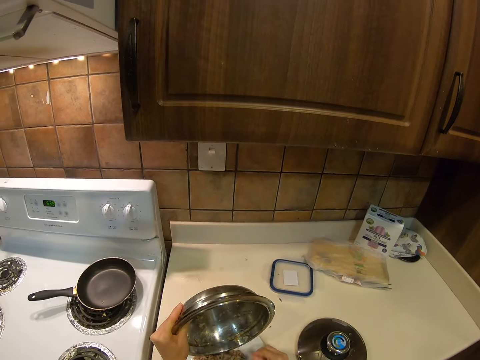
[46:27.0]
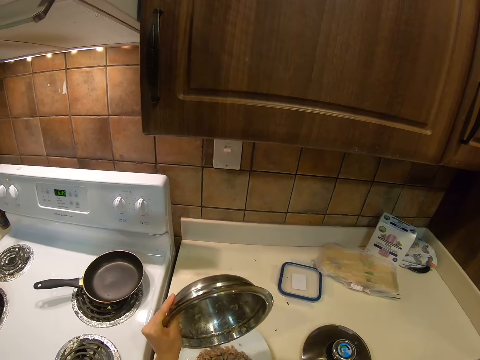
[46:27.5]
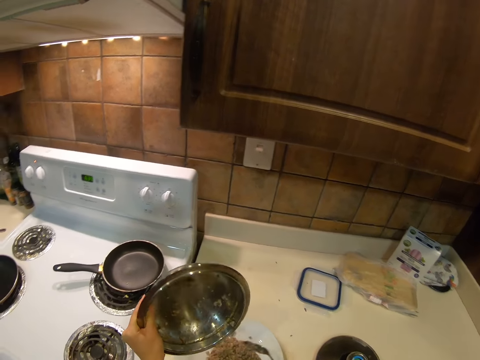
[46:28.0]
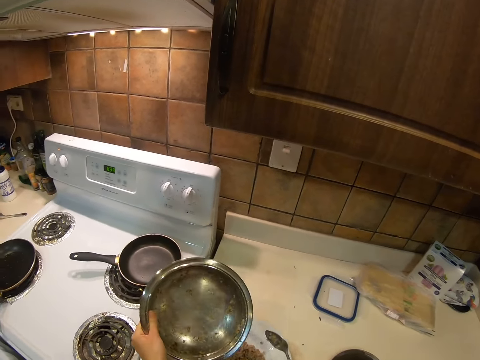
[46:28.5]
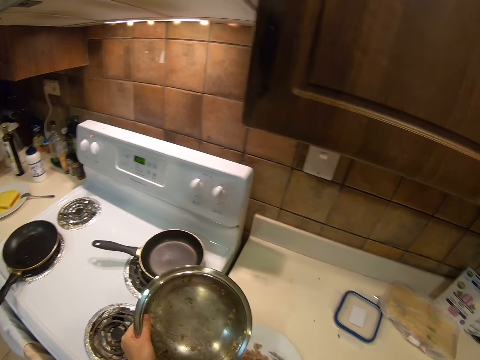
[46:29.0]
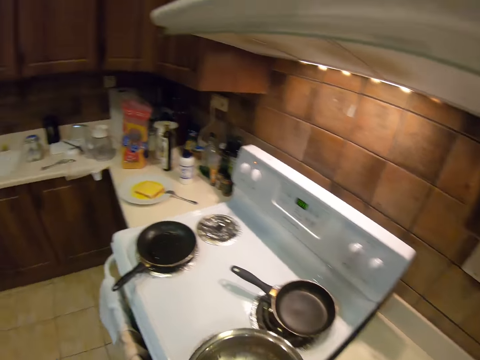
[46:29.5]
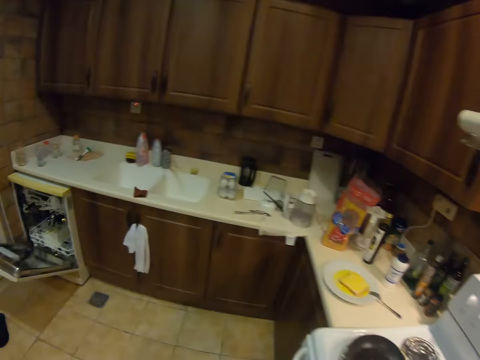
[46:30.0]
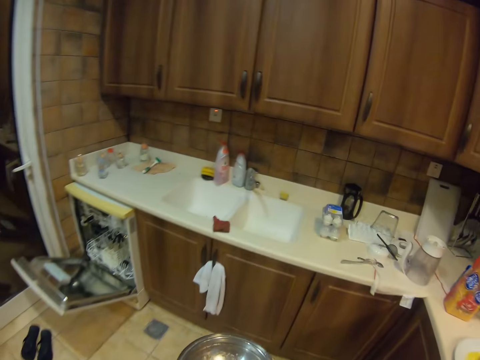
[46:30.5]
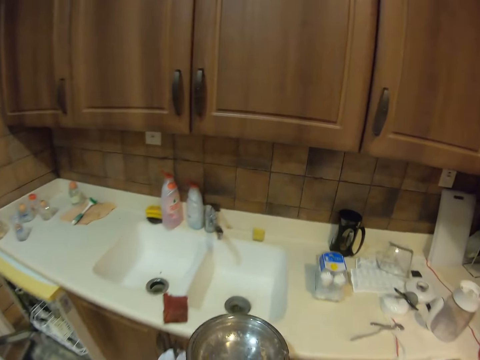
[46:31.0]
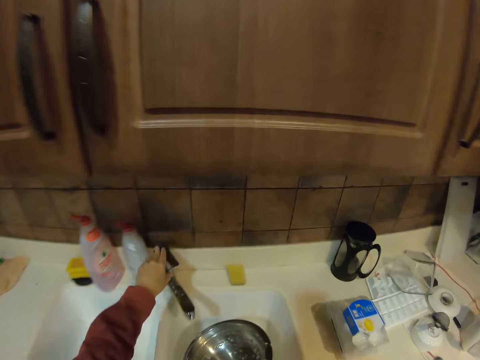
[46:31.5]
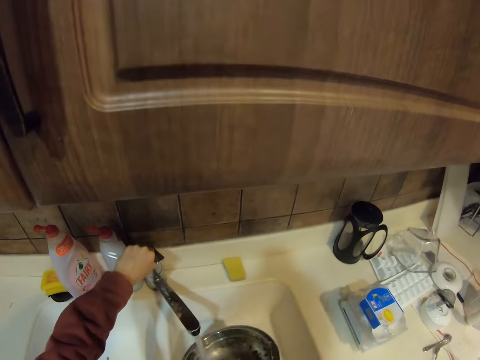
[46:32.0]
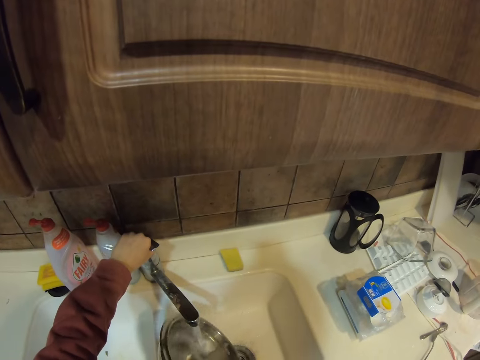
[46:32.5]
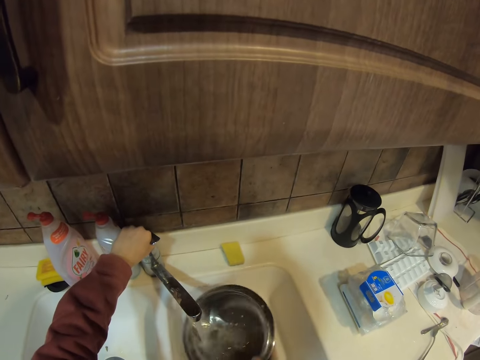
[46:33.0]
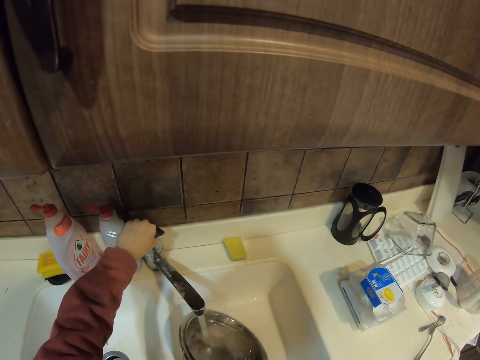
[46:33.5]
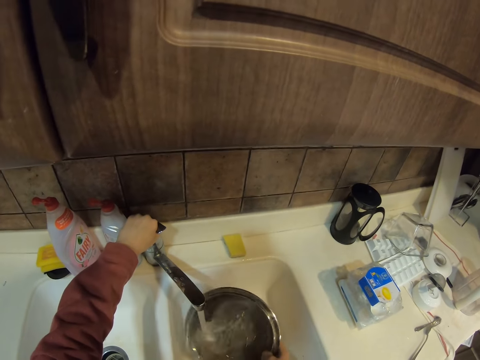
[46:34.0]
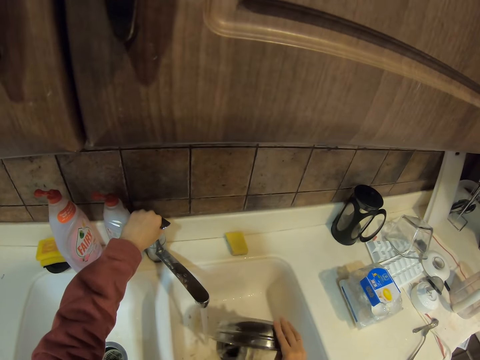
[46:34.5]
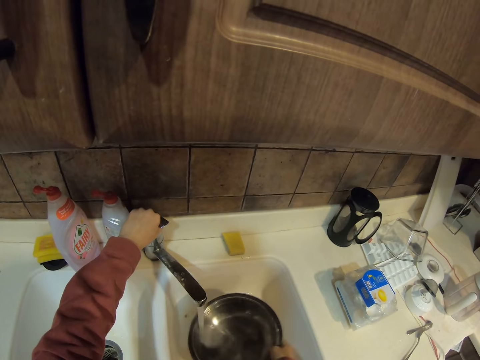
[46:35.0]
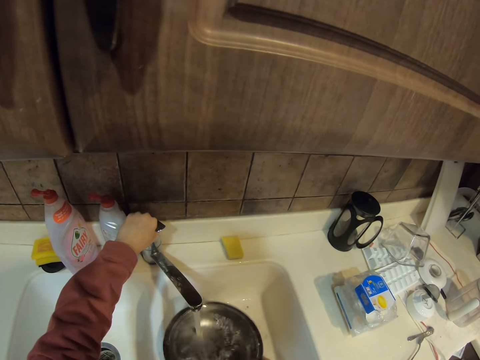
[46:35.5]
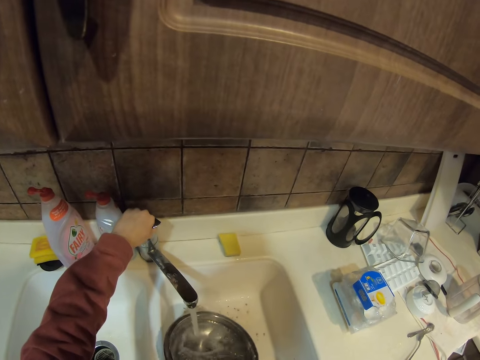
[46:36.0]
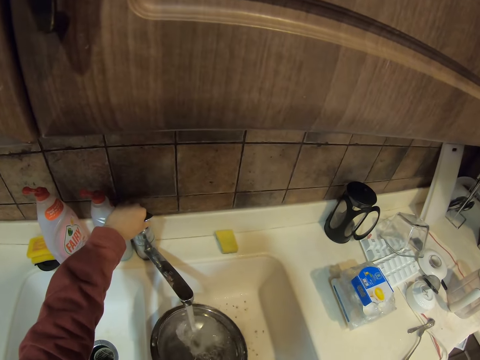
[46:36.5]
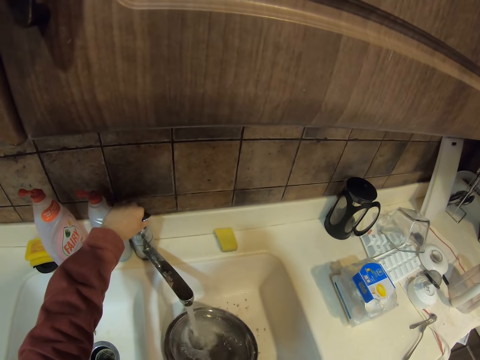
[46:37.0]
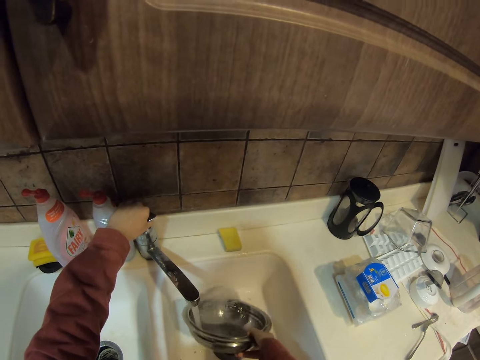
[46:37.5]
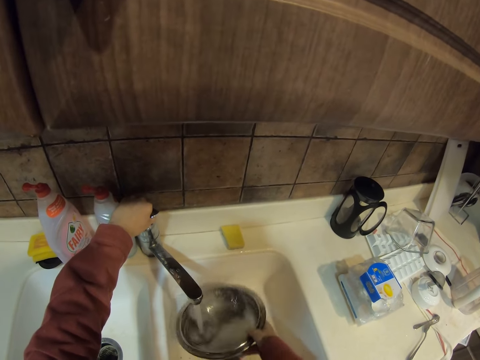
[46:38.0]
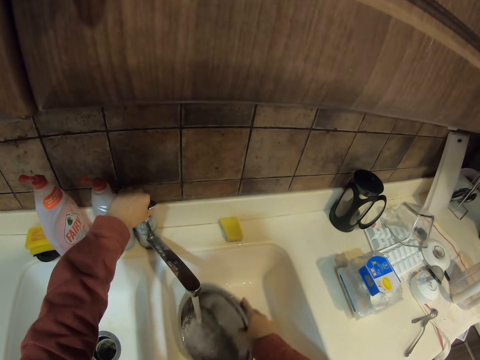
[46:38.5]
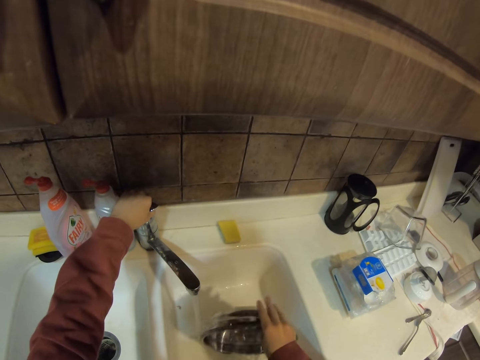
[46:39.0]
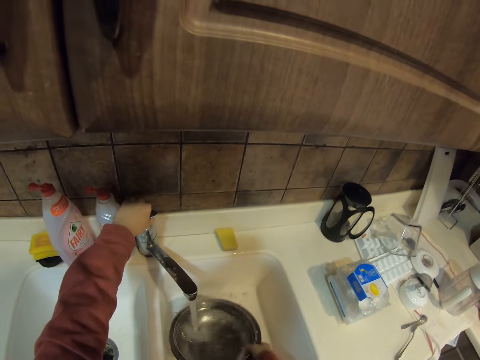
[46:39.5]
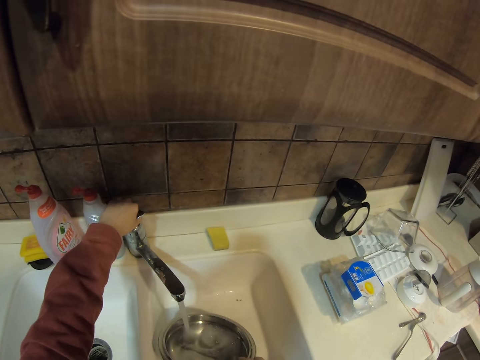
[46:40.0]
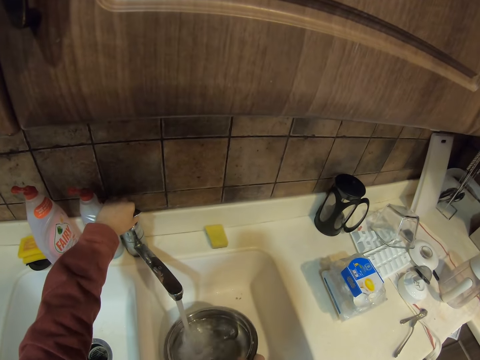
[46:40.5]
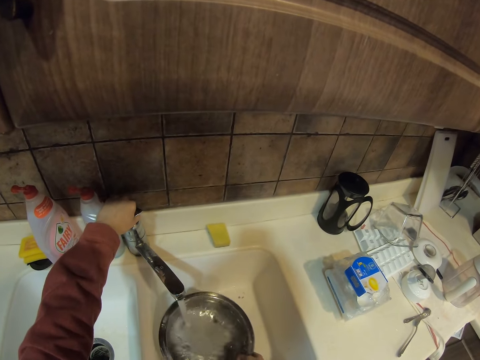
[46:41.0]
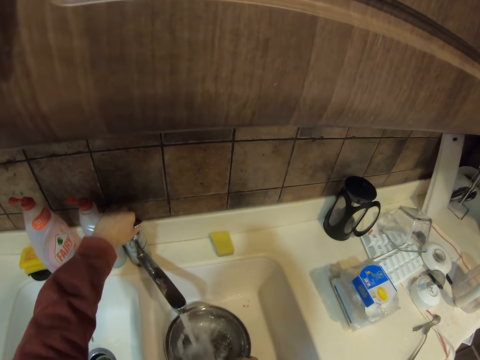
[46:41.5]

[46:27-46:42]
The camera wearer walks around the kitchen. They open the tap and add water in the pan. They rinse the bowl with water. They empty water from the pan. They rinse the bowl with water. They empty water from the pan. They rinse the bowl with water. They empty water from the pan. They rinse the bowl with water.

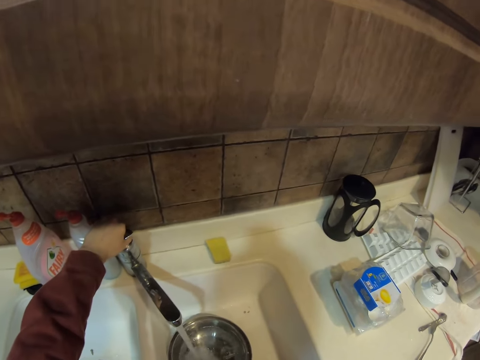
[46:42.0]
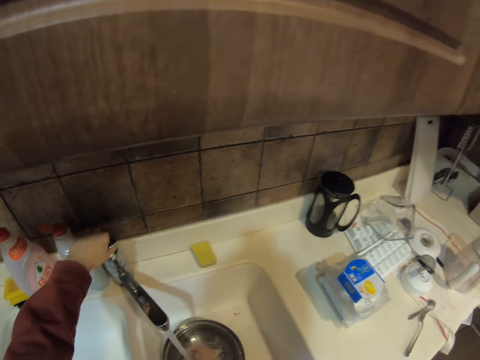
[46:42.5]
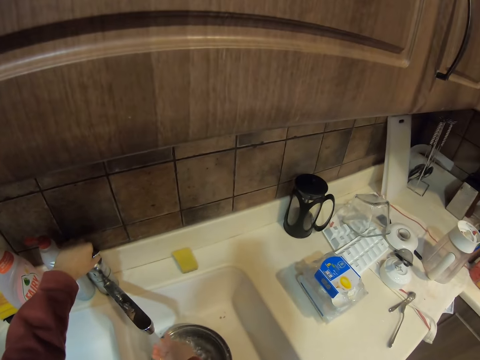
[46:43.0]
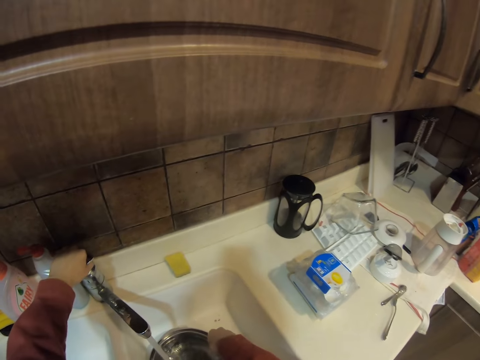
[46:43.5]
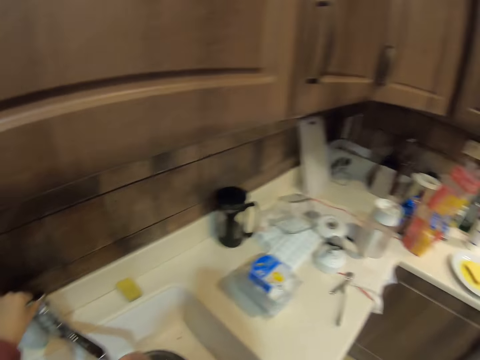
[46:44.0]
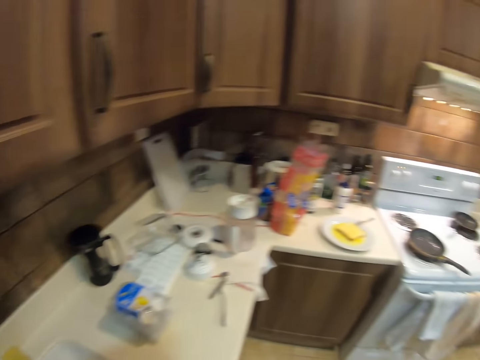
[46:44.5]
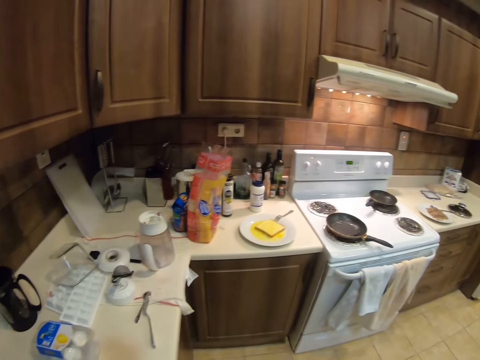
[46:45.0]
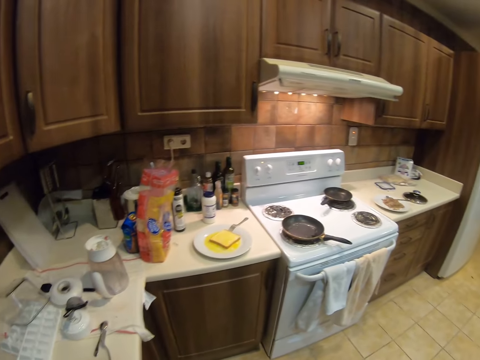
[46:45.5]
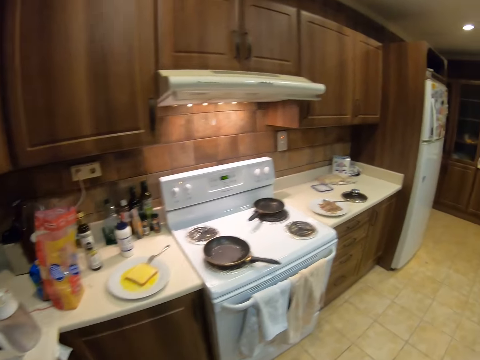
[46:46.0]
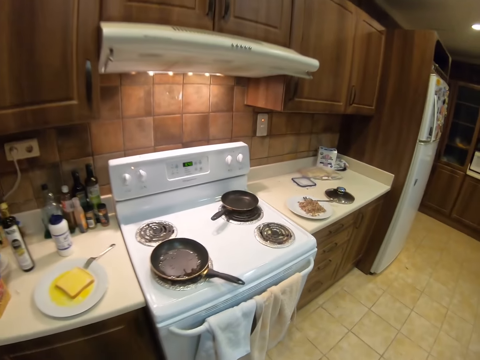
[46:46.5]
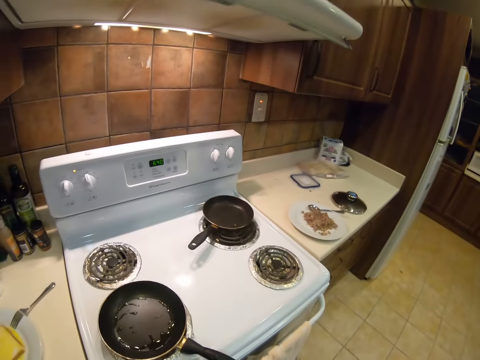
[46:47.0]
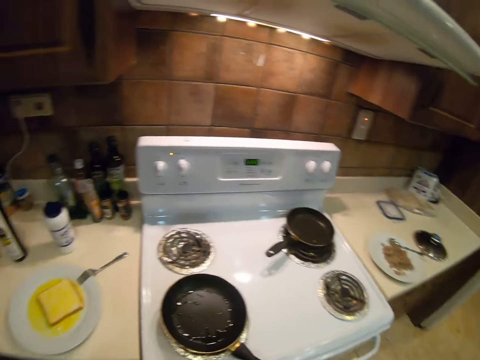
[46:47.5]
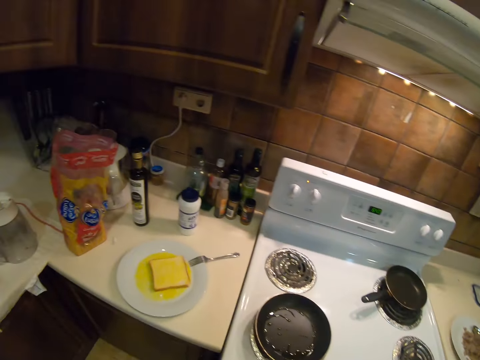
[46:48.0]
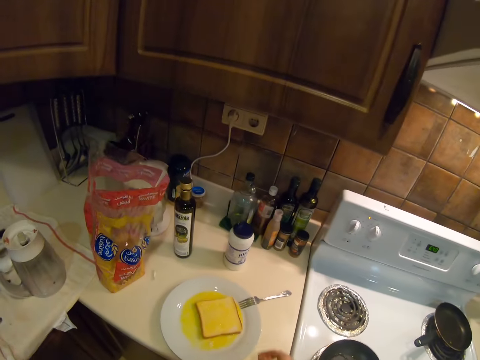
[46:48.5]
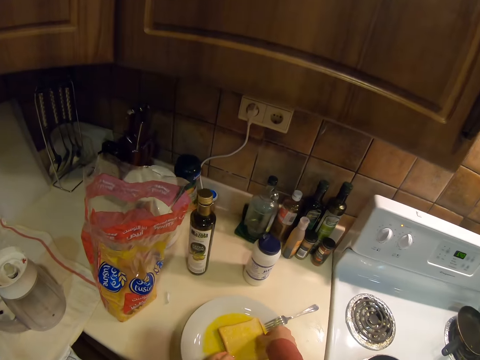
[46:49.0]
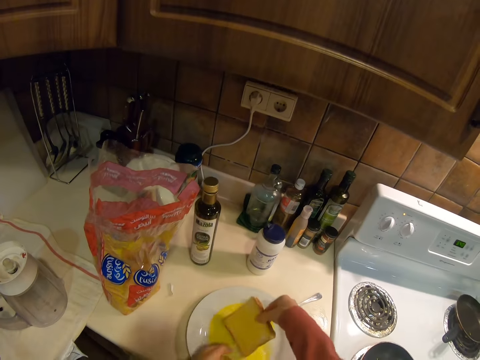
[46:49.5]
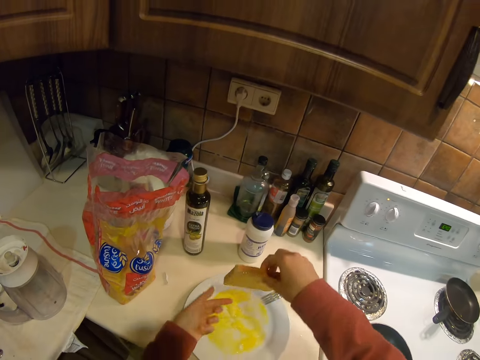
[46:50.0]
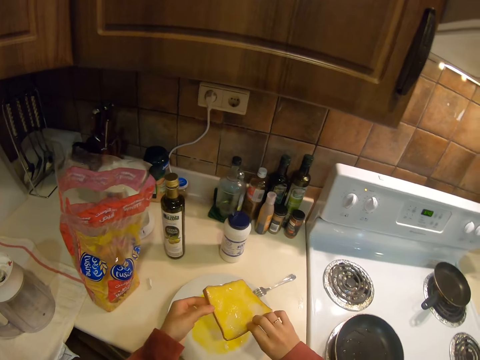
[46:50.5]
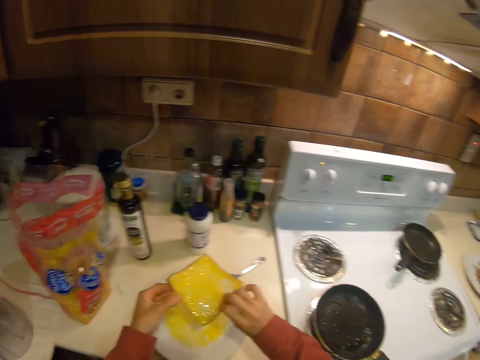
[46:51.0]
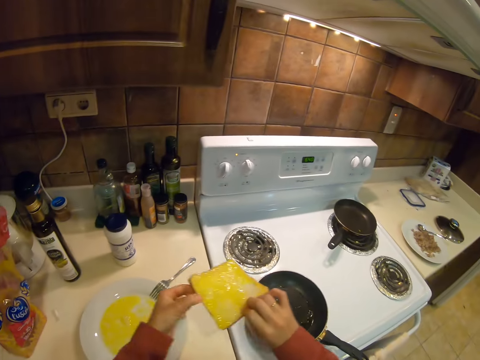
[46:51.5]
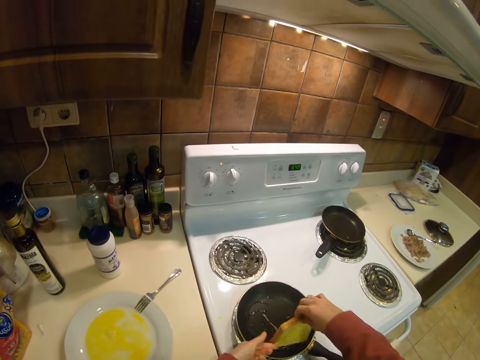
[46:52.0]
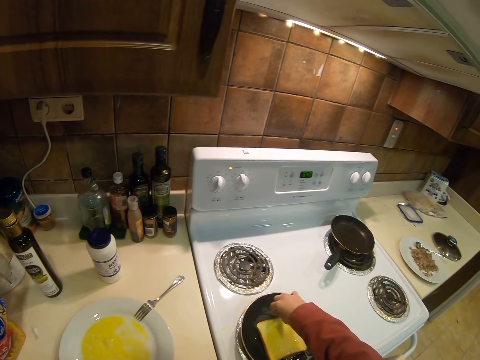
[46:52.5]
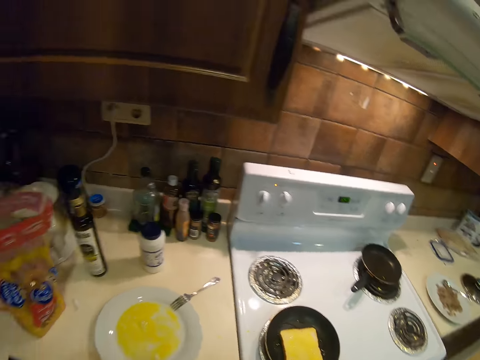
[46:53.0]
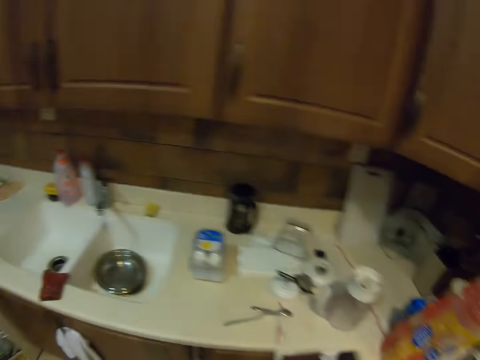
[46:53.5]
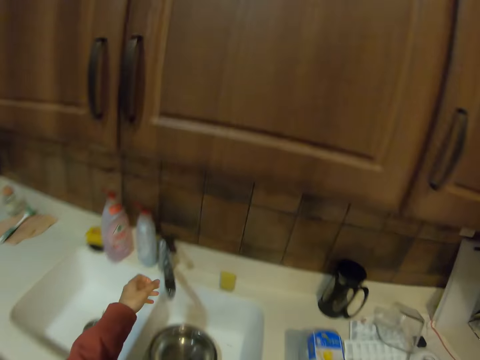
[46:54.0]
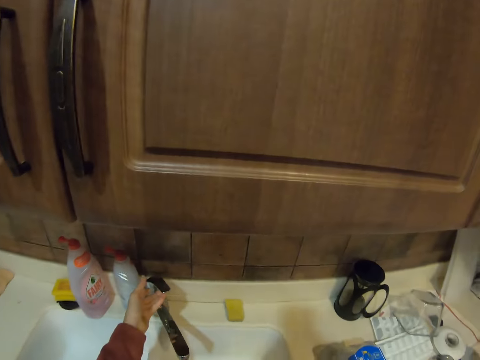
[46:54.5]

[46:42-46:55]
The camera wearer puts the bowl in the sink. He rinses his hand with water. He walks around the kitchen. He stands beside the cooker. He takes the bread from the plate. He flips the bread. He puts the bread in the frying pan. He walks around the kitchen. He opens the tap.
